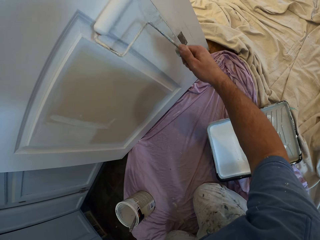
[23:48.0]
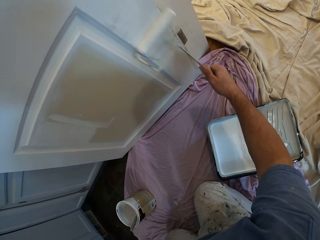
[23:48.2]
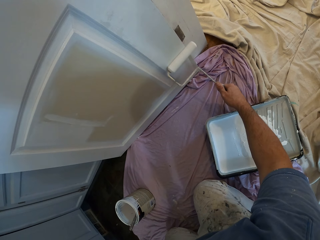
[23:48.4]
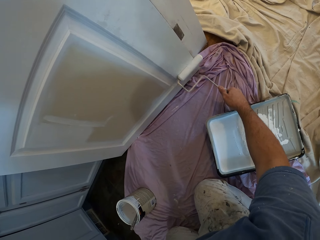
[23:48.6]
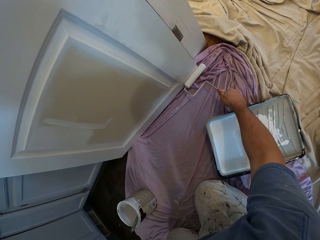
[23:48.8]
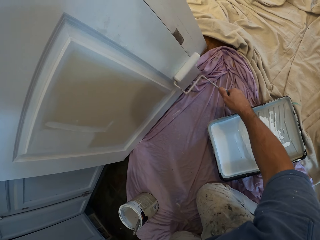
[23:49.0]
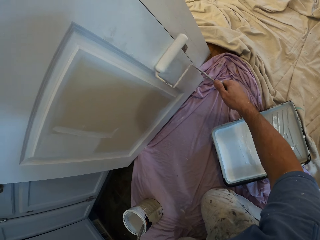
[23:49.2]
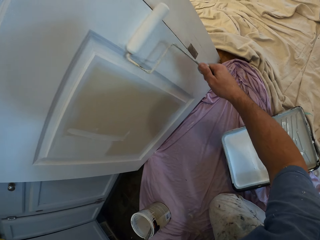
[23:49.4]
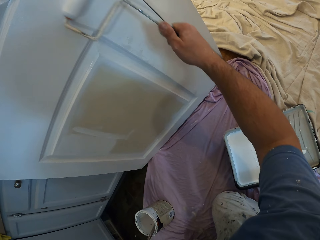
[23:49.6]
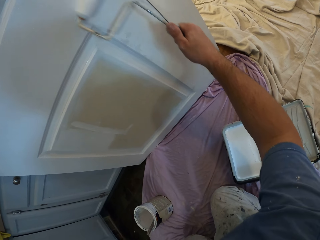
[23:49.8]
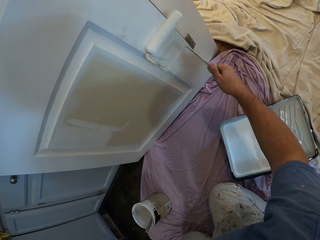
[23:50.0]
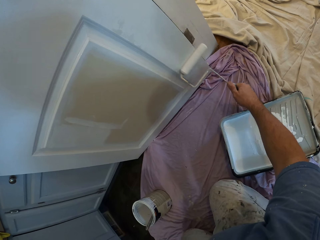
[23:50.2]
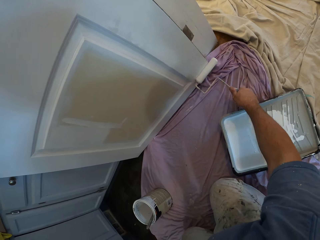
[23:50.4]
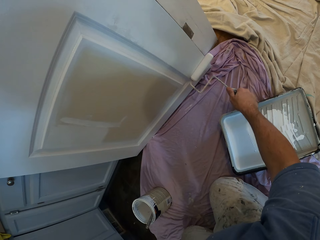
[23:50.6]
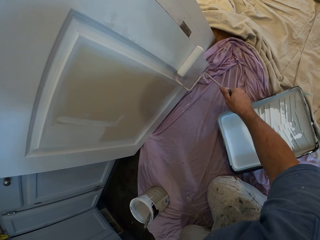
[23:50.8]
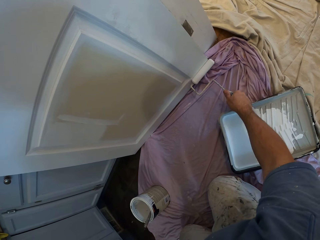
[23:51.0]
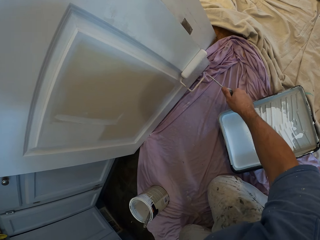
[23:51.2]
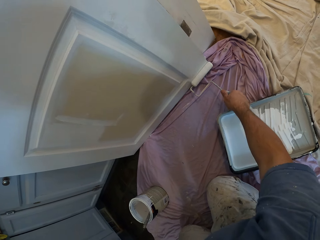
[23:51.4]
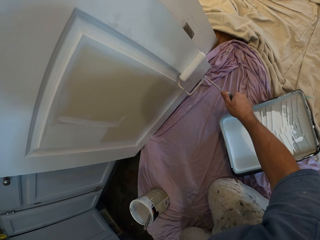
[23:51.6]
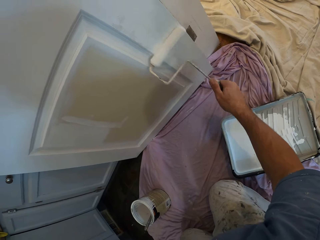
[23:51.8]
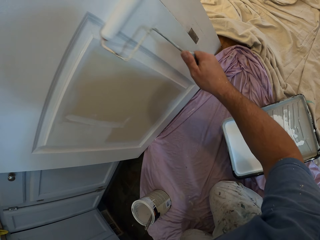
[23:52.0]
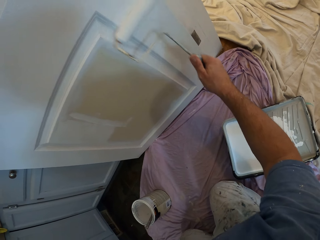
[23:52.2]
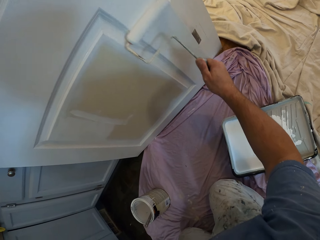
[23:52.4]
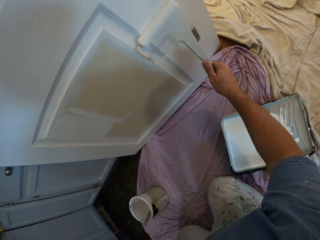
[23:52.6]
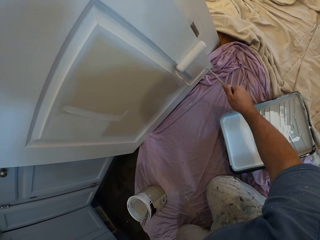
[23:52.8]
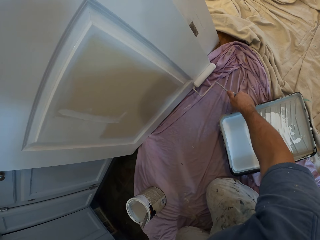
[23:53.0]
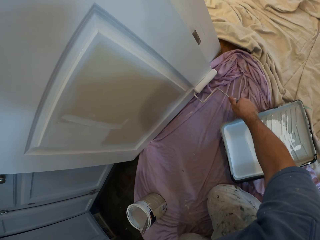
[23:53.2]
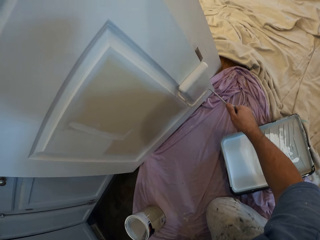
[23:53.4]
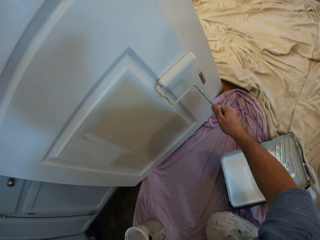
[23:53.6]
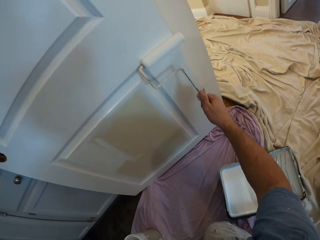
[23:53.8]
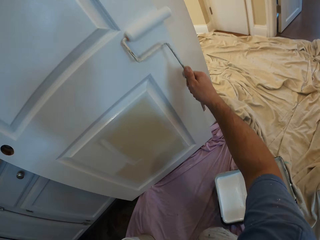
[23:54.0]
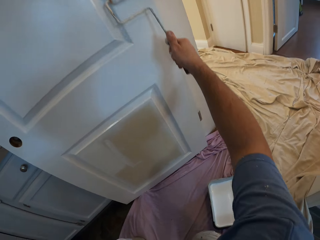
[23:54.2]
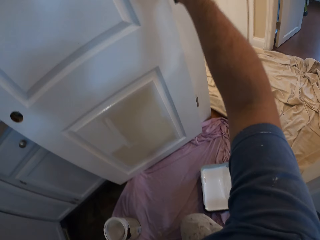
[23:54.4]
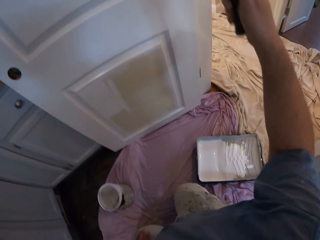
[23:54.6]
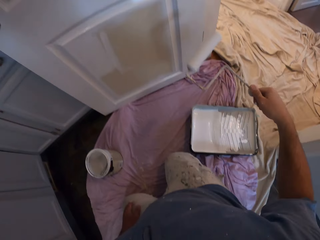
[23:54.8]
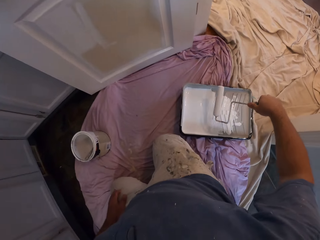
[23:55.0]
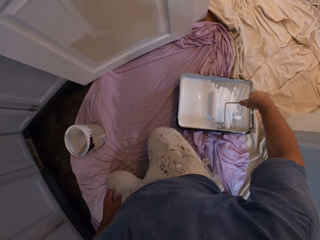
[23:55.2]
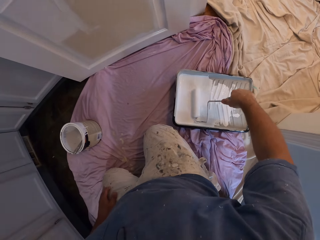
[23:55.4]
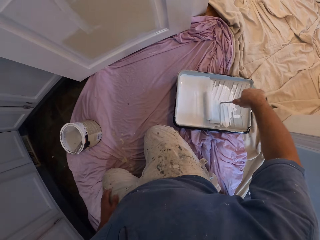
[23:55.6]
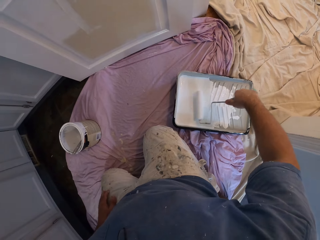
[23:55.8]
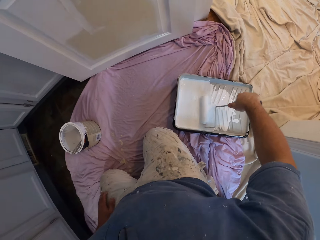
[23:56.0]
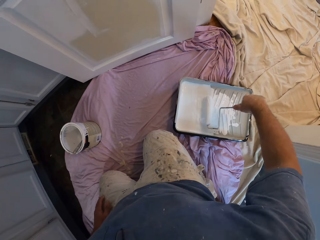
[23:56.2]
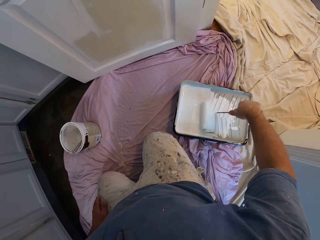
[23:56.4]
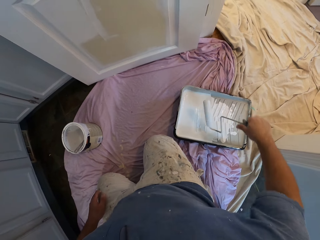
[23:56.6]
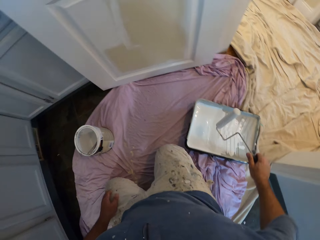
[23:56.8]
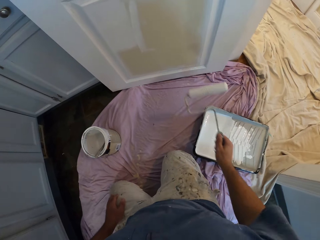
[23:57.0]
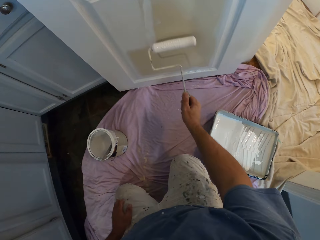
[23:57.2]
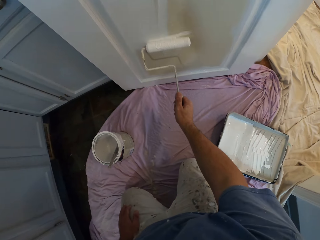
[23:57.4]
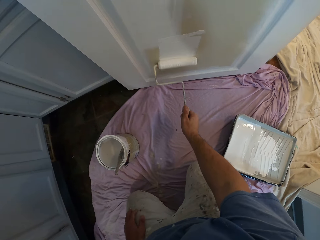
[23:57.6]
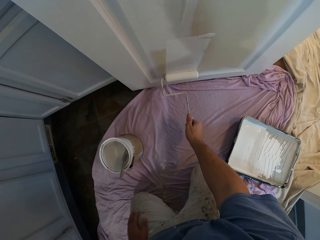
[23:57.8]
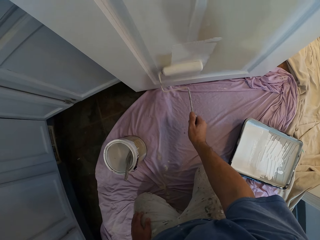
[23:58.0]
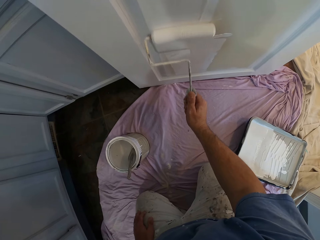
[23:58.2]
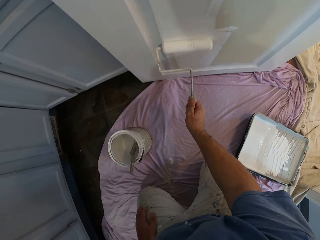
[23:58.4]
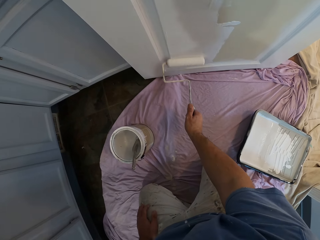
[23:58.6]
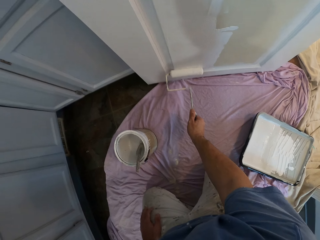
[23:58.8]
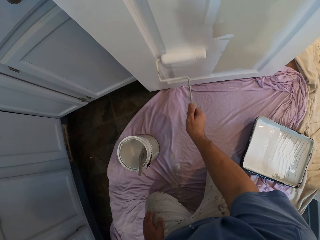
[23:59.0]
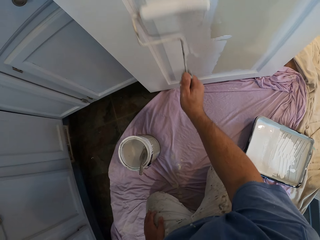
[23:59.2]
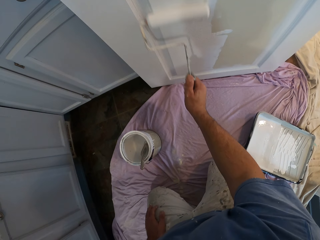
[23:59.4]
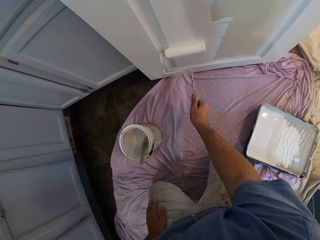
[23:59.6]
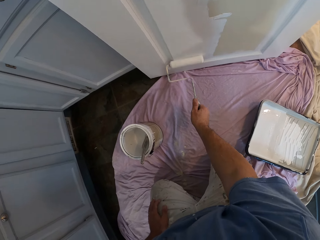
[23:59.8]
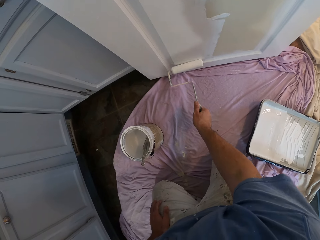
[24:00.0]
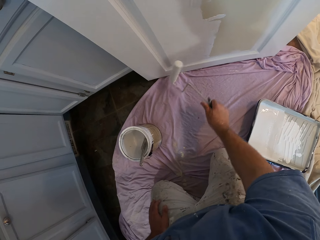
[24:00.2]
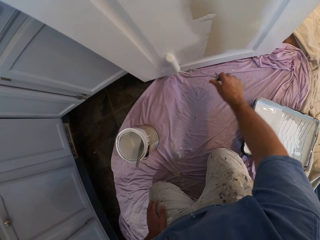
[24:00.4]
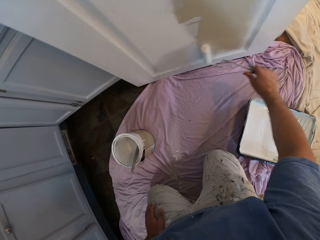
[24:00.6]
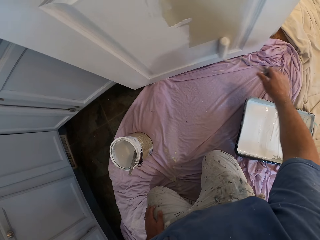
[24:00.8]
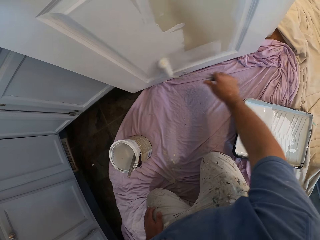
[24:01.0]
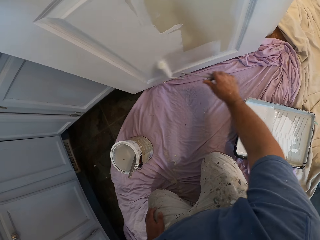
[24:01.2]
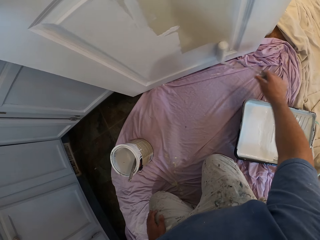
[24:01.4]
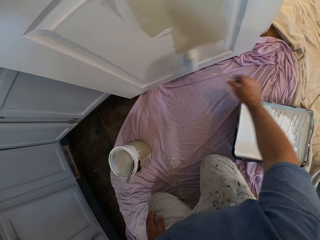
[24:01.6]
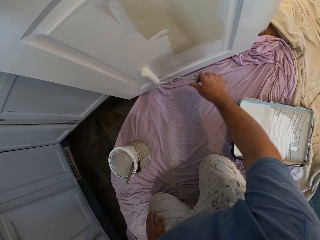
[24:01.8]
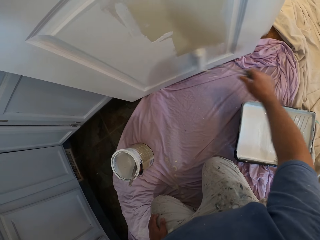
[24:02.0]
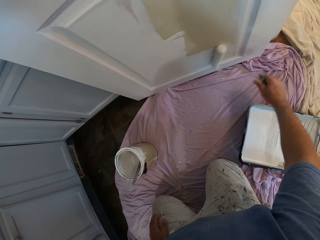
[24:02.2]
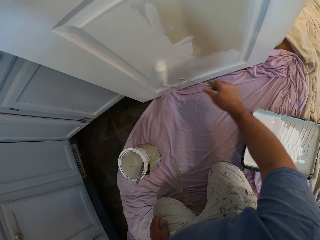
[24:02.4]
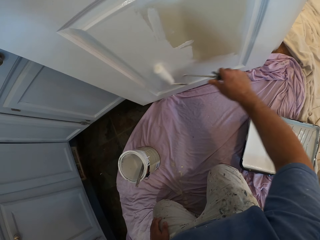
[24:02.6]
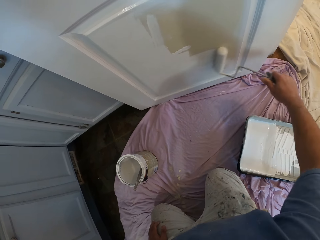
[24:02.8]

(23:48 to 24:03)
The camera wearer moves the roller paint brush or paint roller inside the paint in his hand. He removes the paint roller from the paint. He paints the room door with the roller paint brush.

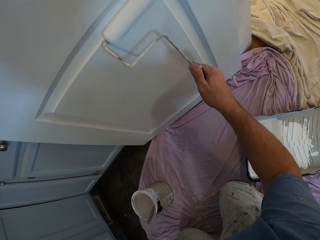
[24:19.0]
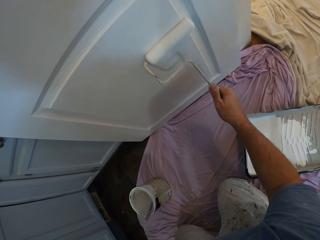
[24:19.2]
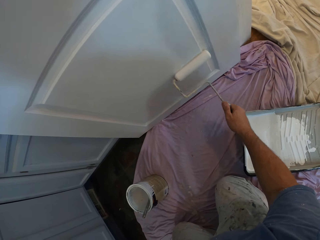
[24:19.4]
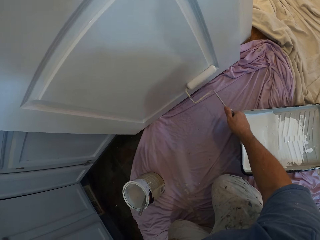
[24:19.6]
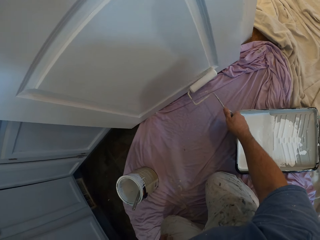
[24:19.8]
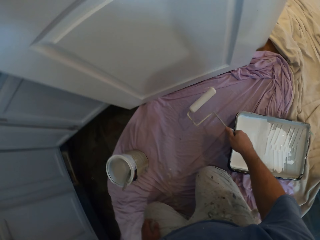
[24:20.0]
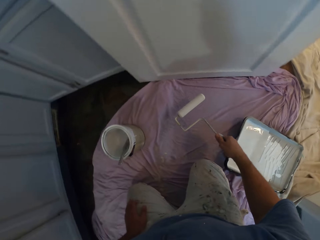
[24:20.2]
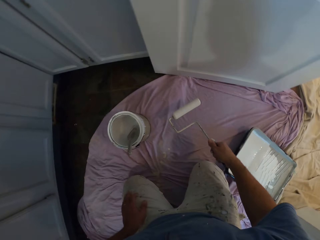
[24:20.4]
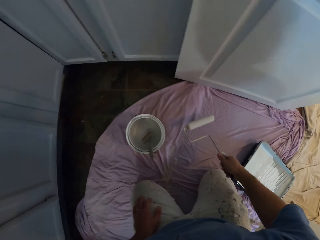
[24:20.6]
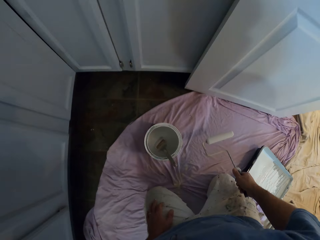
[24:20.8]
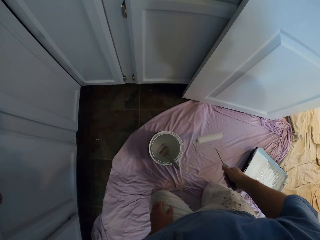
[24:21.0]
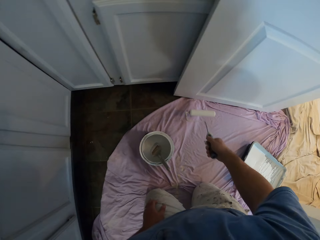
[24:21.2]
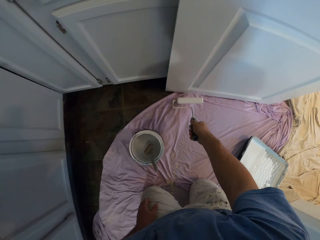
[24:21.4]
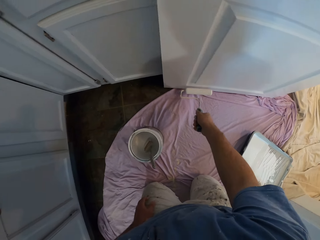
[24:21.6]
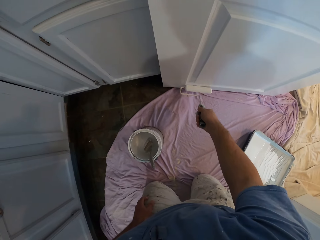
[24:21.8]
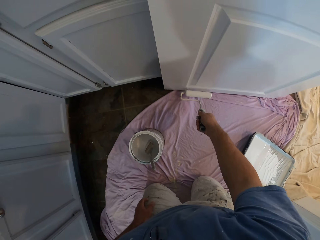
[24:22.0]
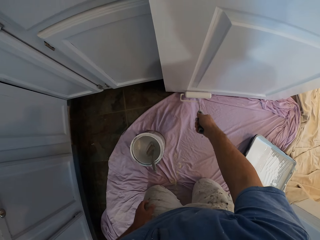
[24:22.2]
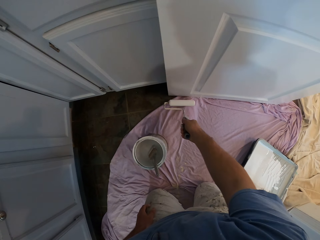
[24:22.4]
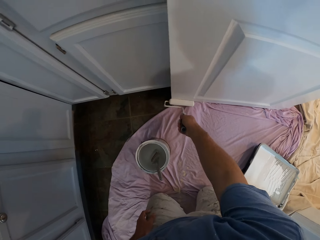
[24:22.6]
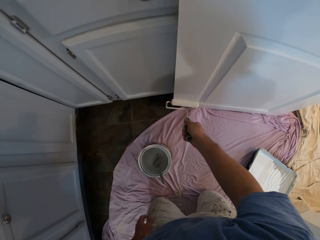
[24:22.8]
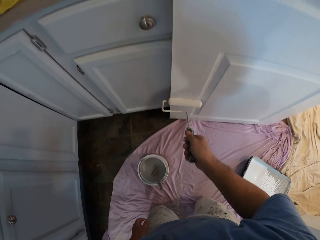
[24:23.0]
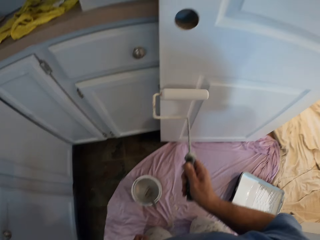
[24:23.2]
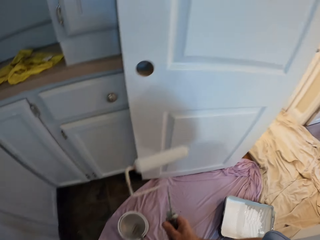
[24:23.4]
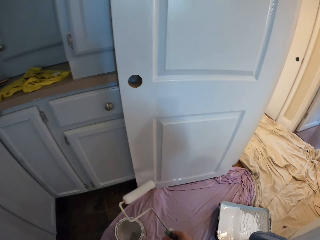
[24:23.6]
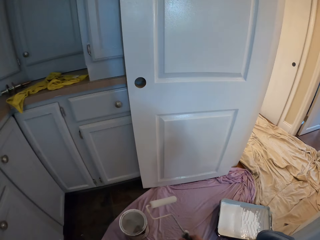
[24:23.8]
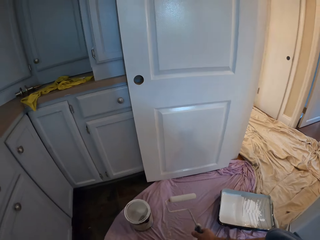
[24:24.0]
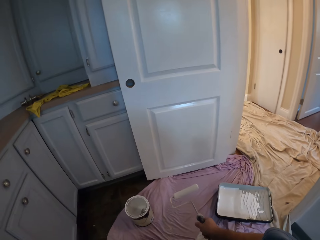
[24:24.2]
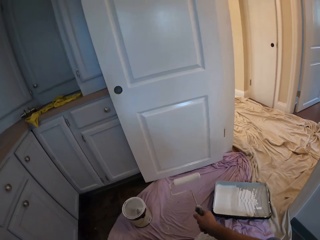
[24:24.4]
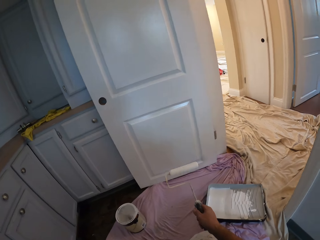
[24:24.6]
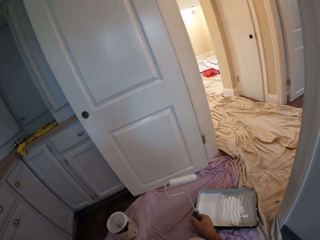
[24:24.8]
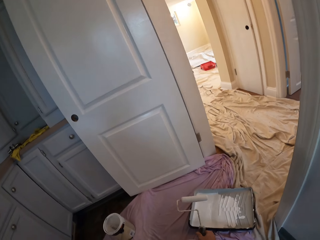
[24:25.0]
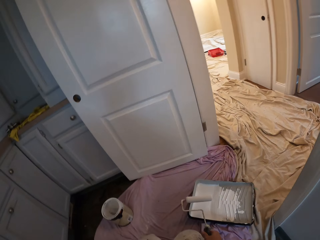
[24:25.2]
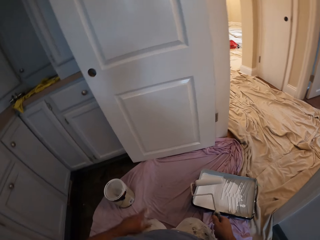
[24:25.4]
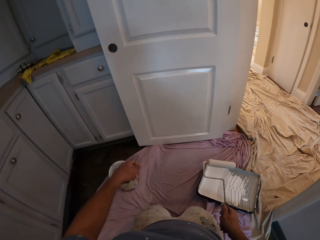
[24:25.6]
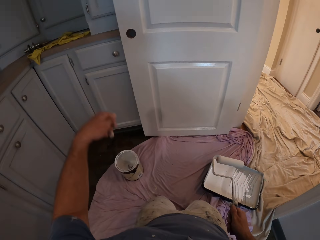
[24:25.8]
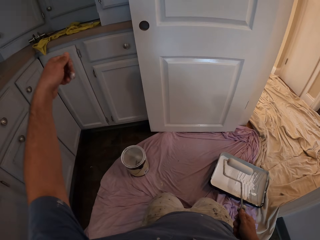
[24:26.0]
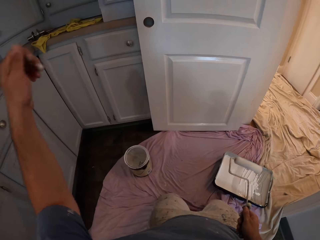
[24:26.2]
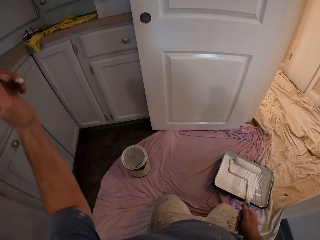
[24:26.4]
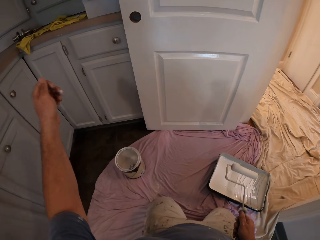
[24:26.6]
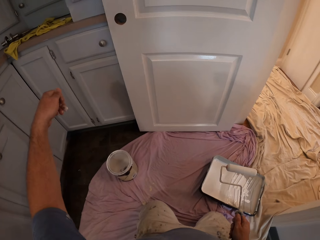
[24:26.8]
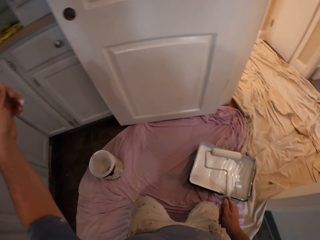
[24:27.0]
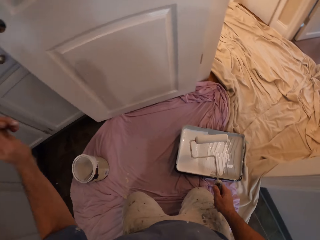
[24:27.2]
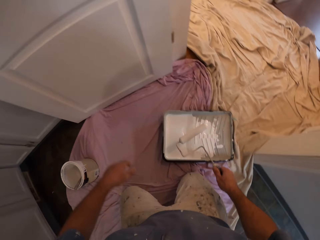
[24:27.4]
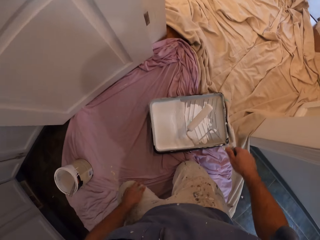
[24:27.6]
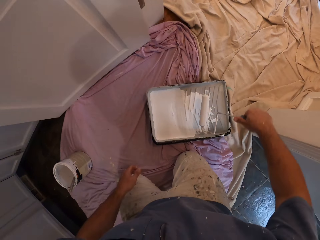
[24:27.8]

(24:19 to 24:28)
The camera wearer stops applying paint. They apply paint on the door with the paint roller. They stop applying paint.
